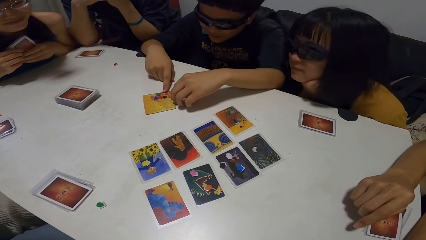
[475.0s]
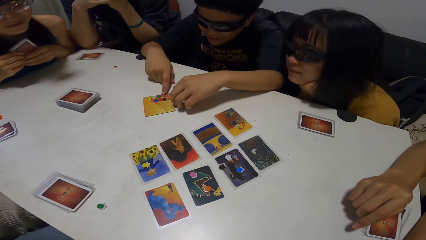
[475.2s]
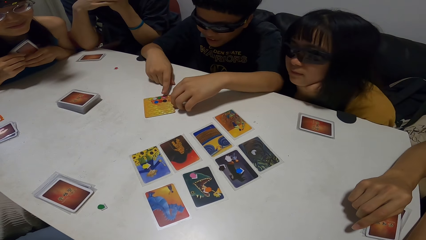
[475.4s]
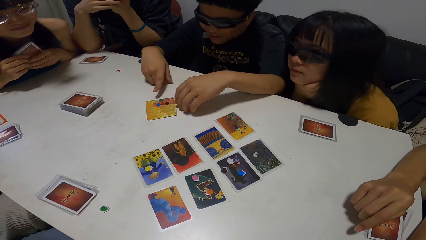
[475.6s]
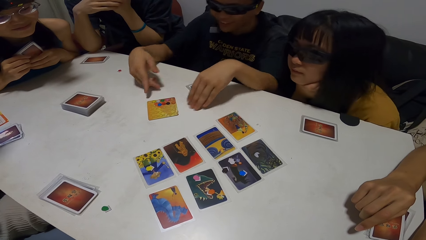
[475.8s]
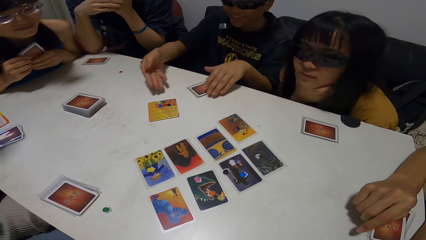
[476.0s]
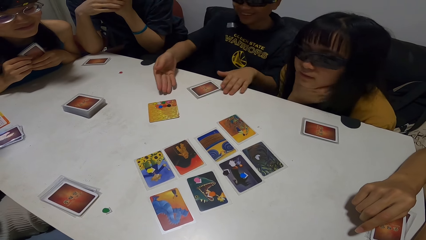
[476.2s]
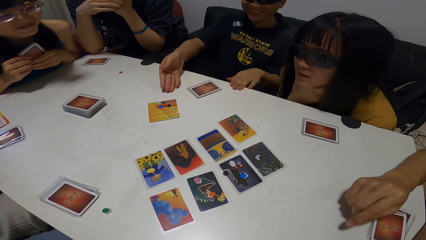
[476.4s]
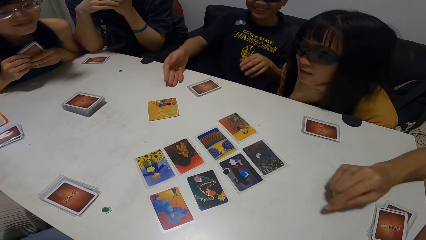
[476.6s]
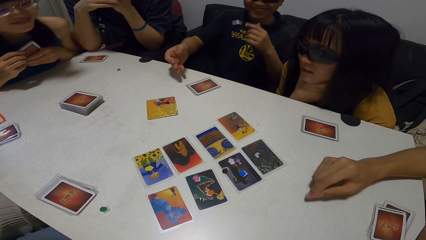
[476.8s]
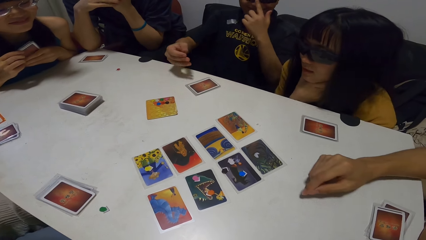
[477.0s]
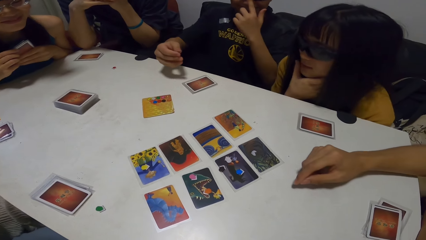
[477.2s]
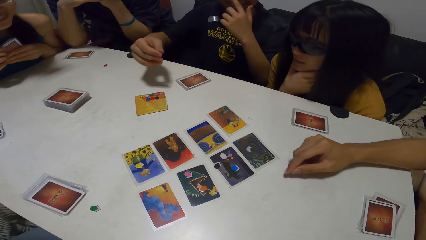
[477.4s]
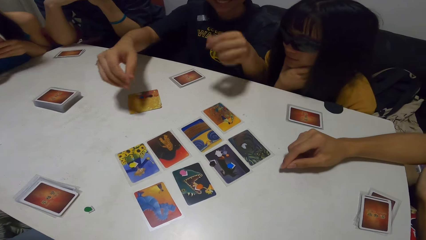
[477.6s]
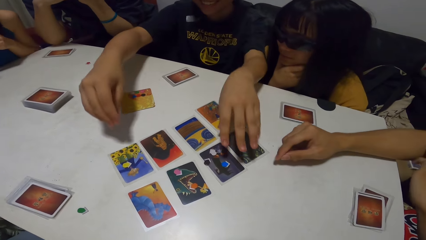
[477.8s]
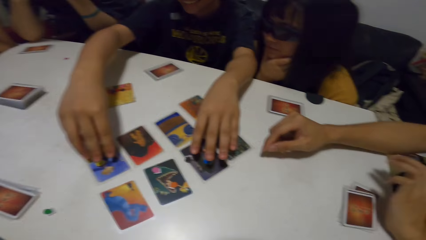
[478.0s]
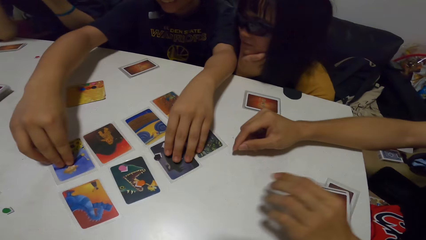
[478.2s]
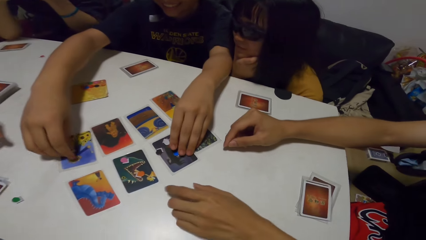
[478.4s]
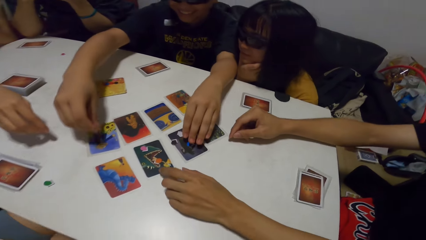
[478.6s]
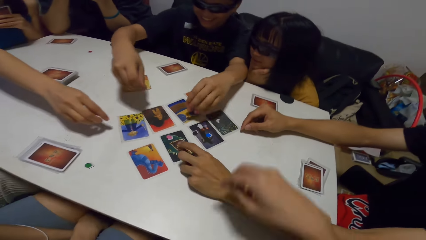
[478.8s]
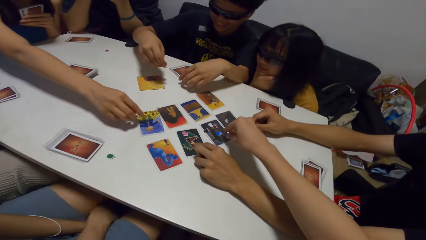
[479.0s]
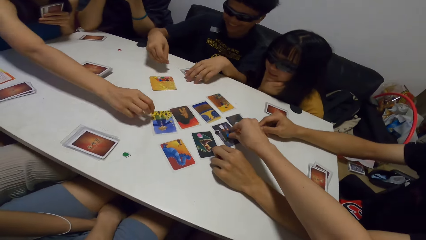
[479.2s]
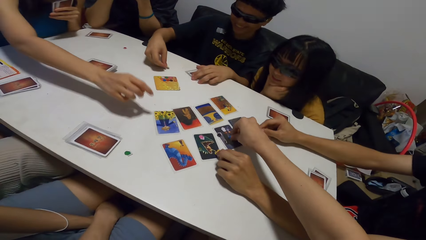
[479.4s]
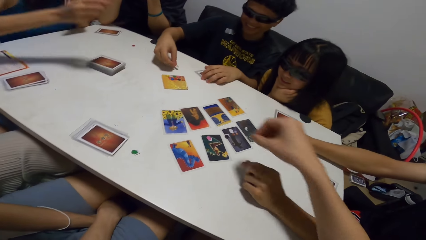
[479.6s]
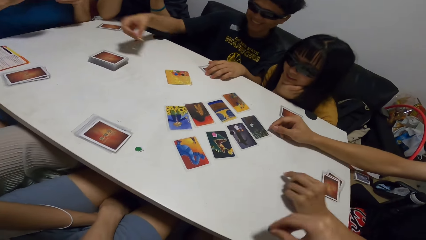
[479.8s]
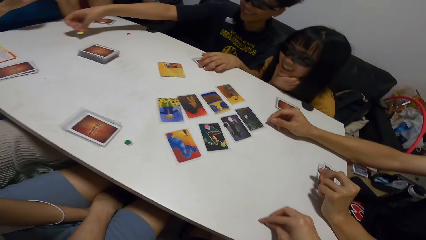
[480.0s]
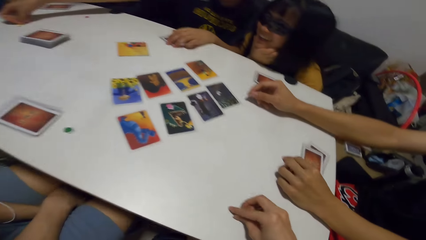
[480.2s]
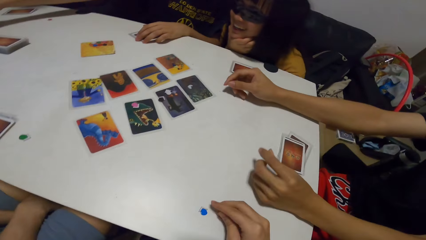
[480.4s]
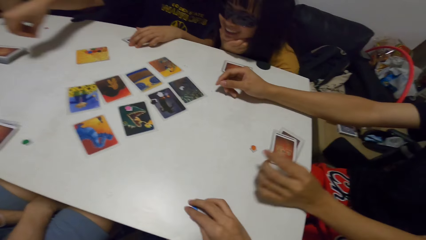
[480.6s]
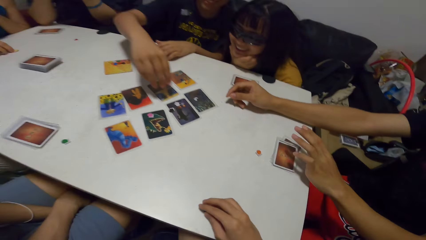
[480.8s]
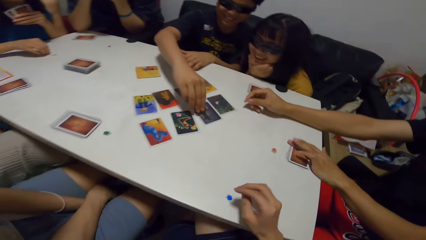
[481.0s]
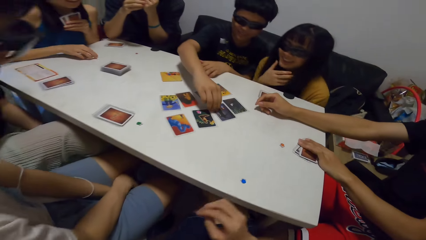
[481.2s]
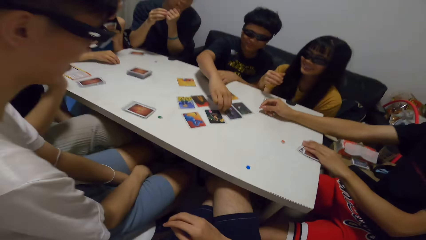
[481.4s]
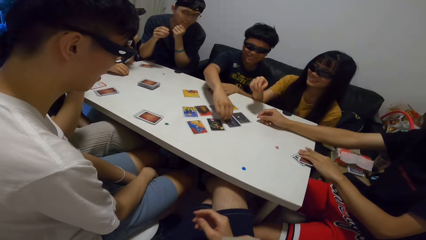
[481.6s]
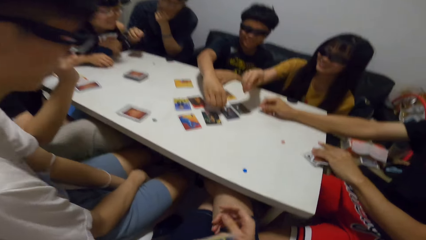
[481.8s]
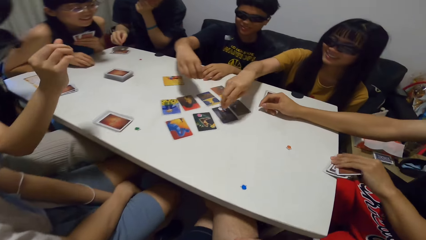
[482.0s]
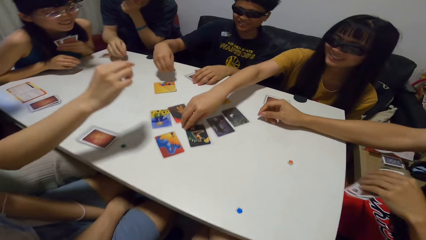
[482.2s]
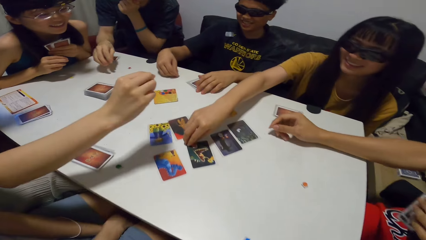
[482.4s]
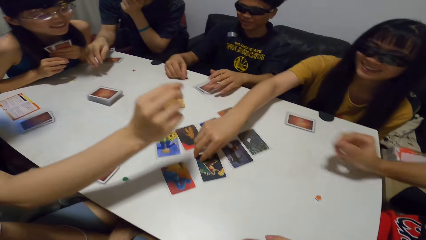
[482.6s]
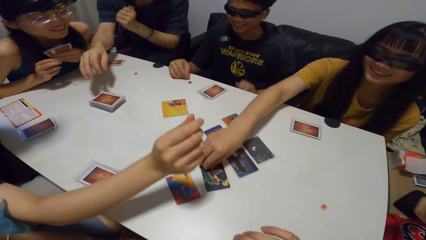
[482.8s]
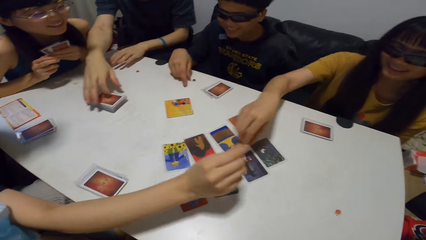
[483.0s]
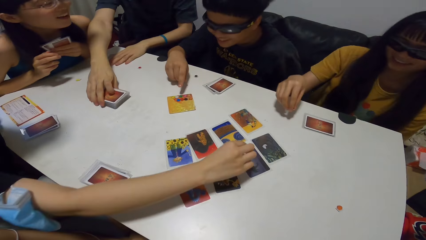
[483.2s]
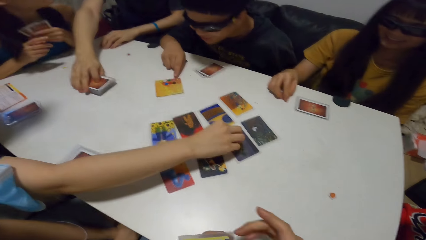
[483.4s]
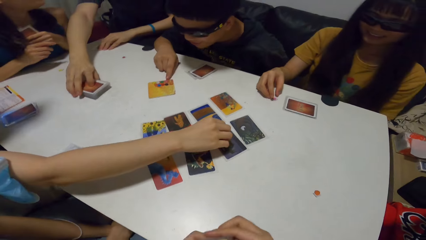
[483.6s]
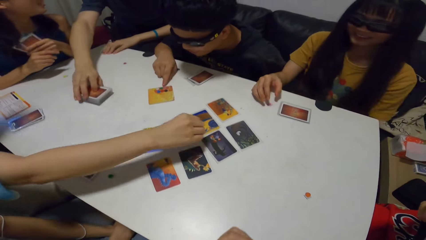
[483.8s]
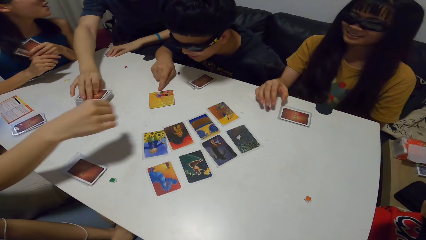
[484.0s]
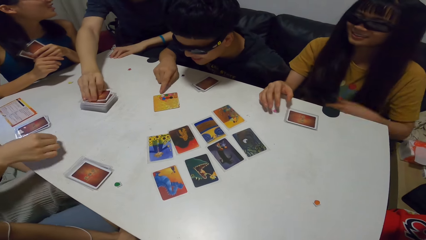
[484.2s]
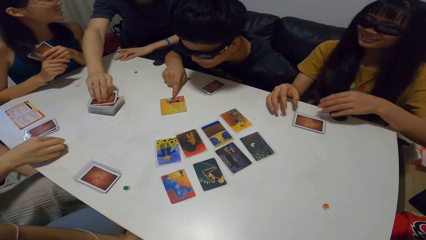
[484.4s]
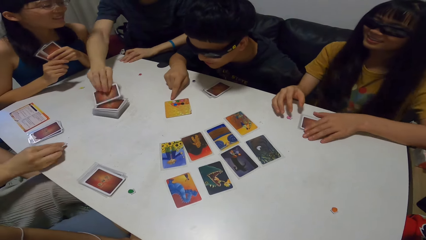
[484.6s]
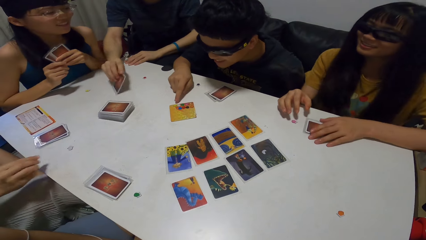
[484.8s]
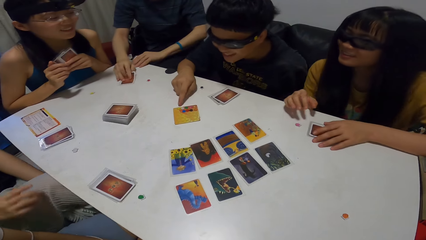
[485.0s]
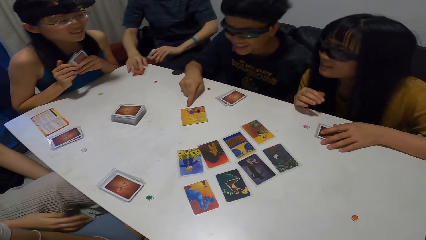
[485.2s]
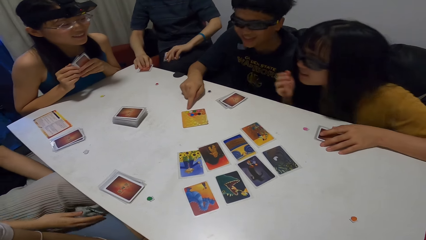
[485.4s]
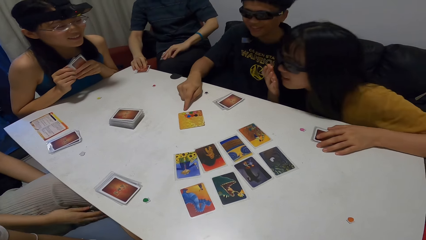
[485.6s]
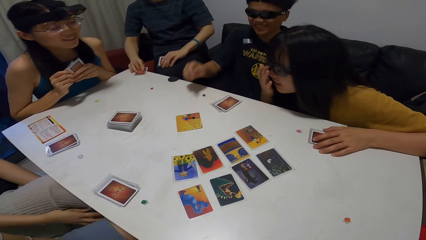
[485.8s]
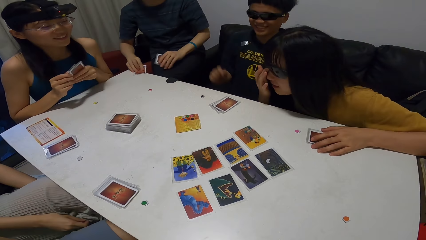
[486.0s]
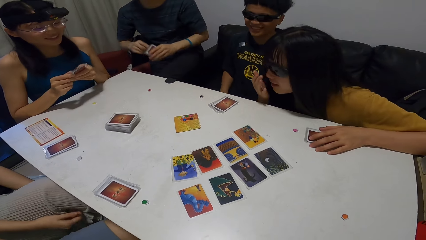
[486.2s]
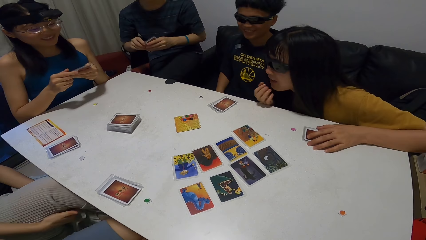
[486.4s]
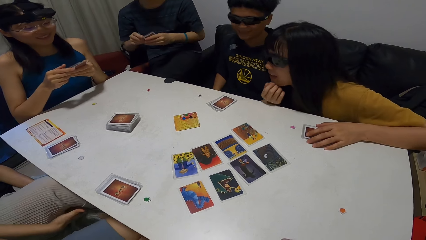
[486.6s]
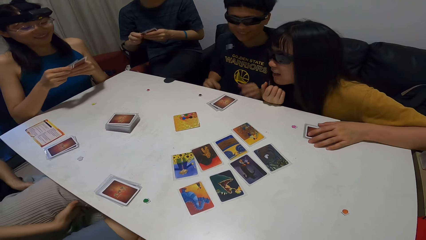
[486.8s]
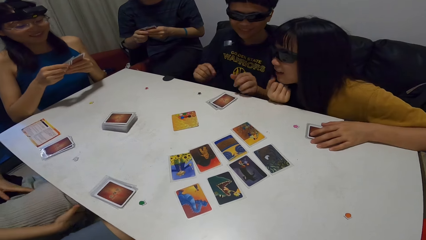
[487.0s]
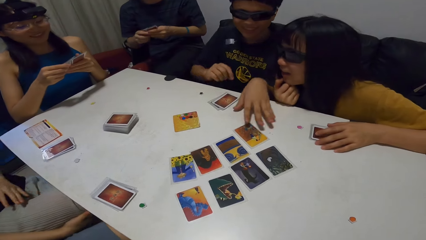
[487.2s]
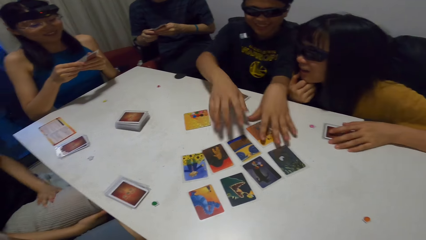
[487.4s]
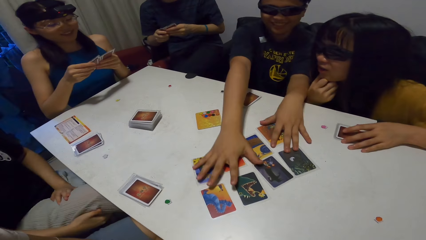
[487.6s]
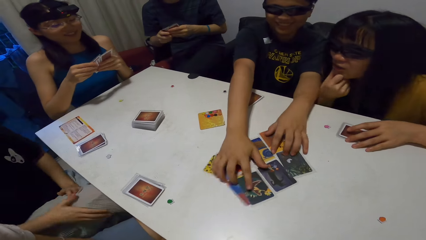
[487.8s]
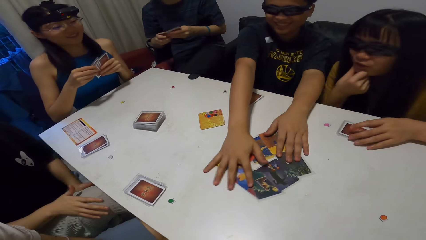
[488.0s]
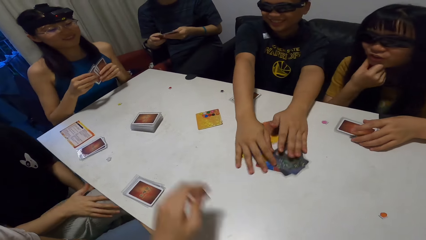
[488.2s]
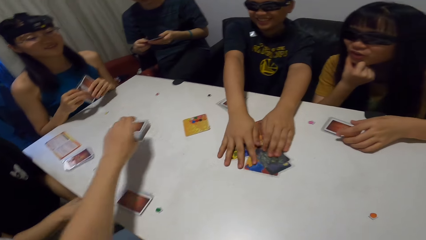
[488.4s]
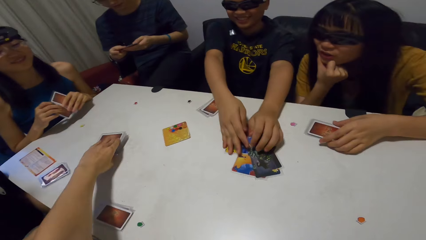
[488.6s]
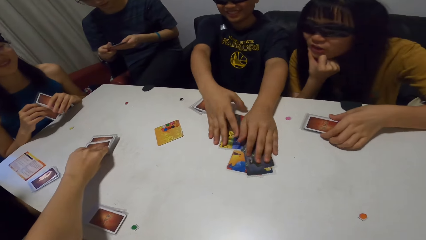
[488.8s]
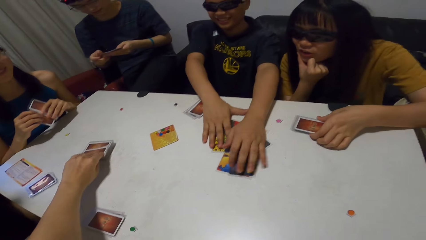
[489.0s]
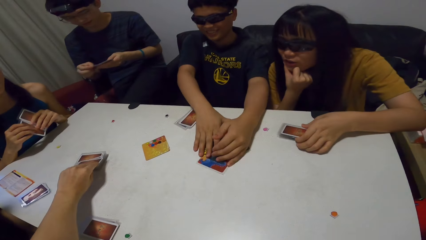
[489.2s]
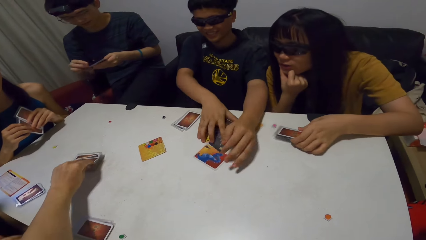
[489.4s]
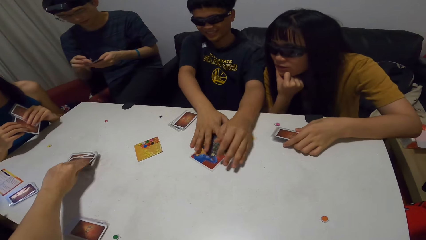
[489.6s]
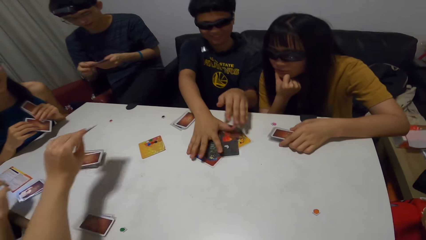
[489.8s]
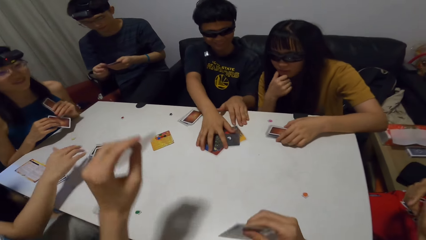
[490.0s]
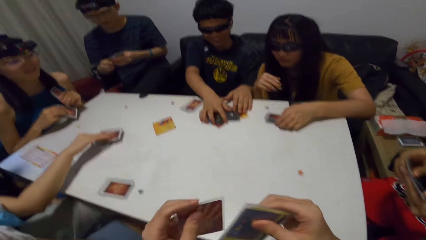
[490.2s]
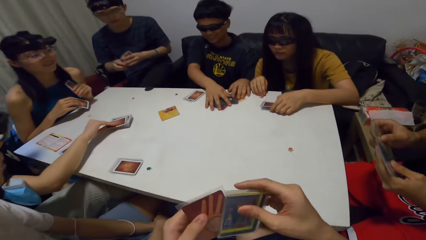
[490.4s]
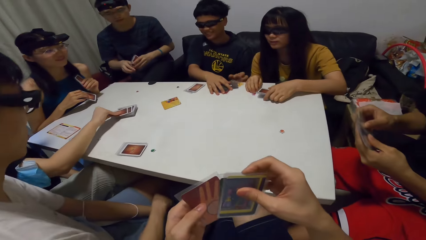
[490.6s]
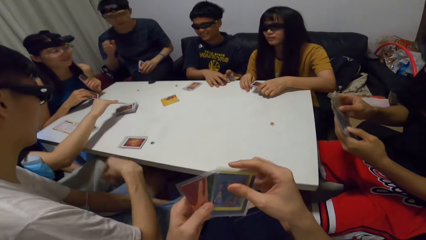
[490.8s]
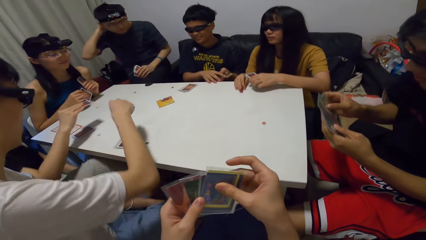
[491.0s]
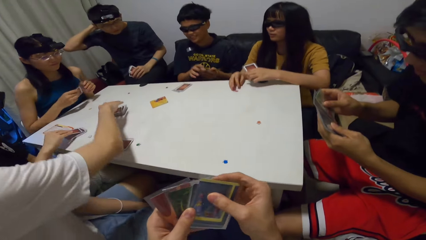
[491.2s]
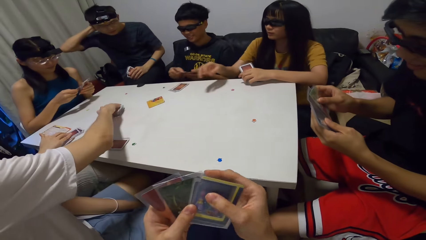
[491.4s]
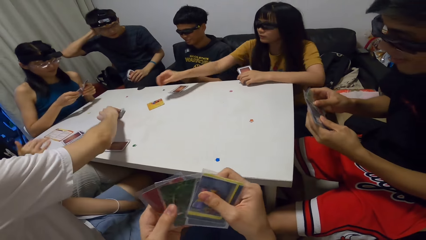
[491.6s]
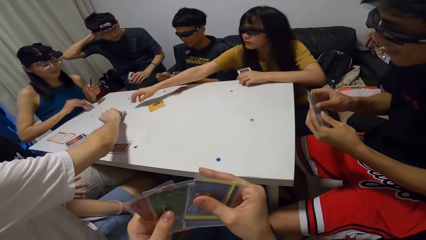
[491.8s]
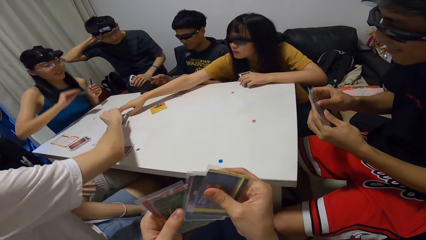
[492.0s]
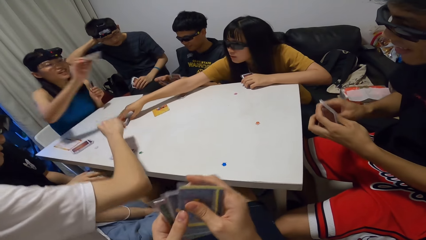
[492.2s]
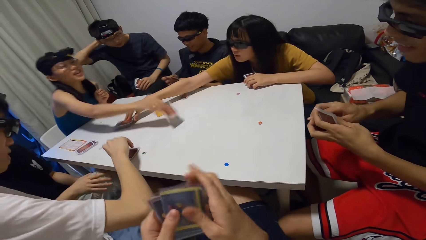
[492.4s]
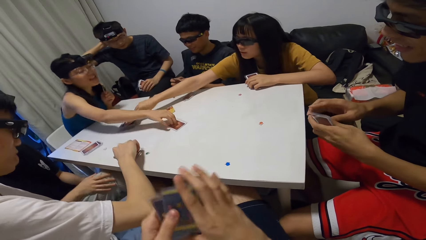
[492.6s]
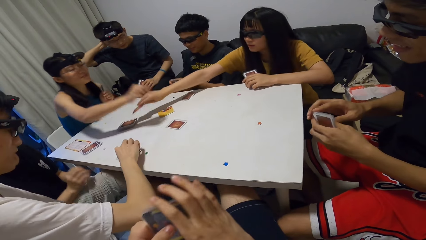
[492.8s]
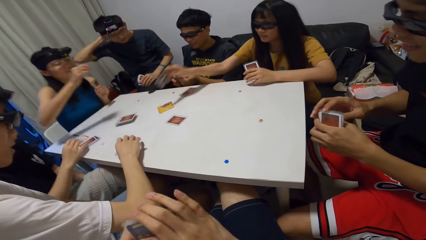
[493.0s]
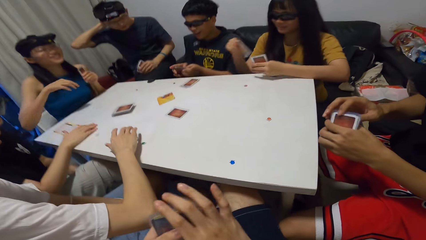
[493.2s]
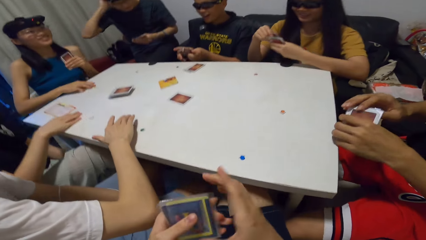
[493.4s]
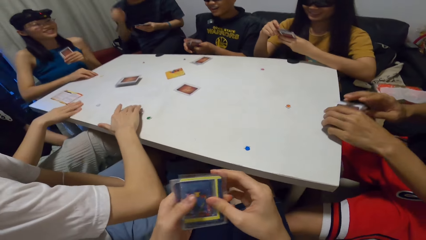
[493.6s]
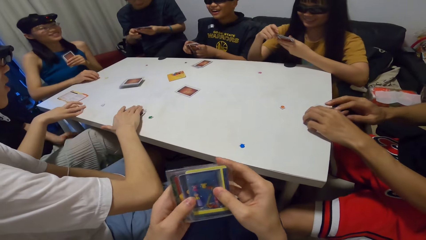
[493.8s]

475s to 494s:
A man stretches. Another man picks something. A person picks a dice. A woman points at the card. The second man places something on the table. The camera wearer picks the dice on the table. They look around. The second man picks something. Another woman picks something. A third man picks something. A fourth man picks up cards. The second man leans on the table. The other woman picks a card on the table. The fourth man picks up cards. The other woman leans closer to the table. The first woman shuffles the card. The second man collects the cards together. Another person picks cards on the table. Another man picks a card. The third man picks a card. The camera wearer shuffles the cards. The first man shuffles the card. The third man picks up a card. The fourth man scratches his head. The man picks up the card. The other woman picks up the card. The first woman puts the card down. The first man shuffles the card.
